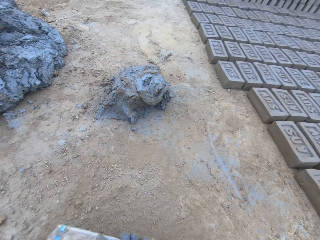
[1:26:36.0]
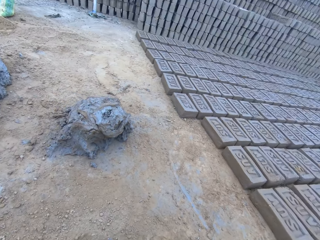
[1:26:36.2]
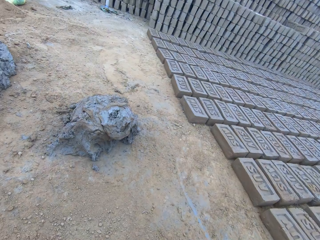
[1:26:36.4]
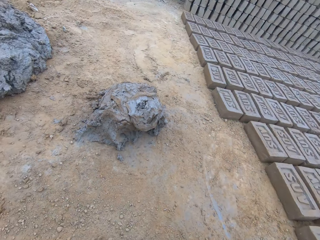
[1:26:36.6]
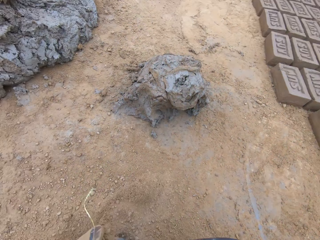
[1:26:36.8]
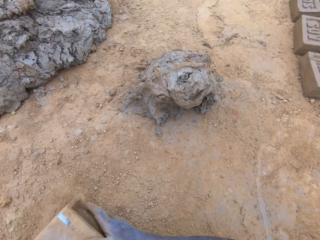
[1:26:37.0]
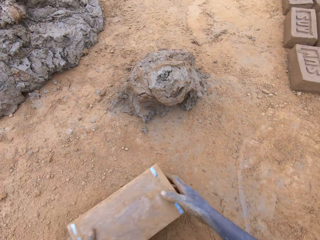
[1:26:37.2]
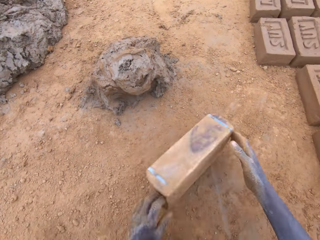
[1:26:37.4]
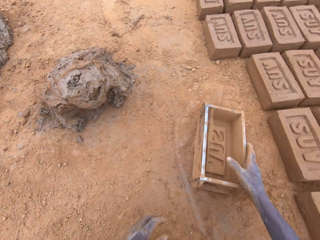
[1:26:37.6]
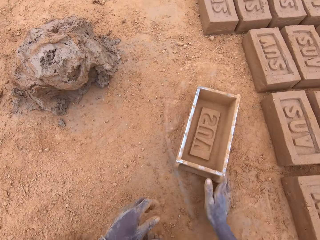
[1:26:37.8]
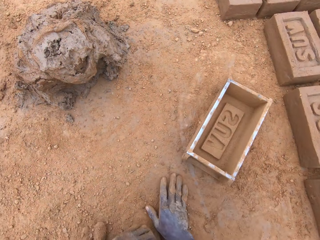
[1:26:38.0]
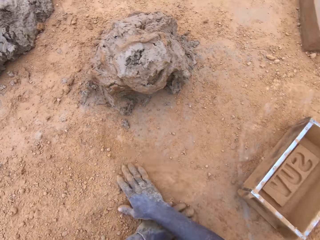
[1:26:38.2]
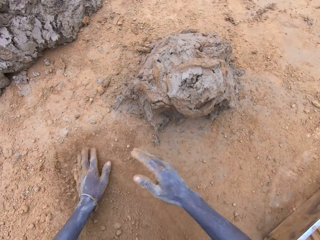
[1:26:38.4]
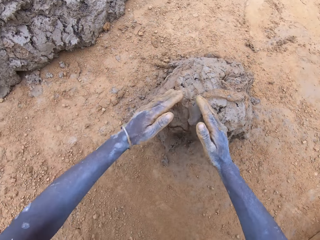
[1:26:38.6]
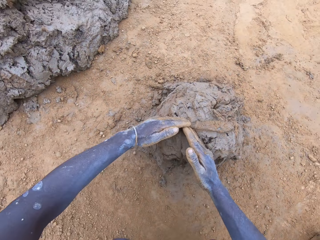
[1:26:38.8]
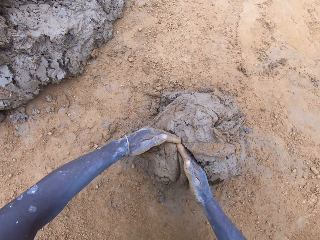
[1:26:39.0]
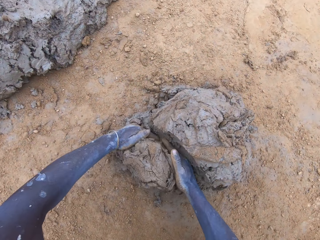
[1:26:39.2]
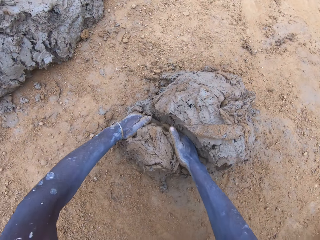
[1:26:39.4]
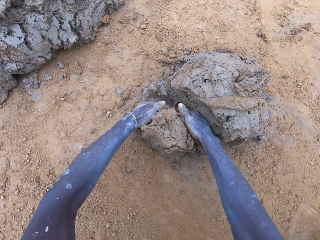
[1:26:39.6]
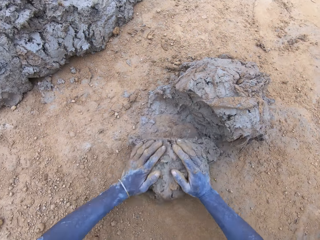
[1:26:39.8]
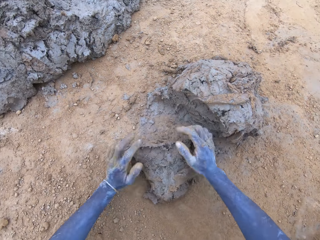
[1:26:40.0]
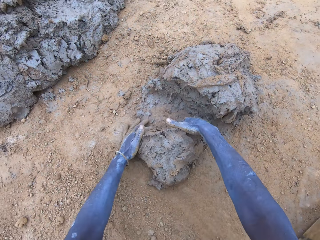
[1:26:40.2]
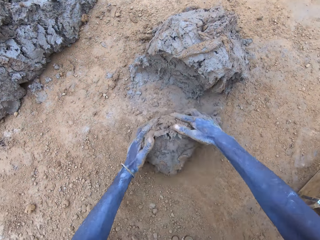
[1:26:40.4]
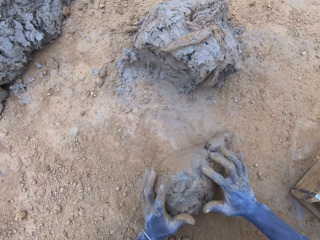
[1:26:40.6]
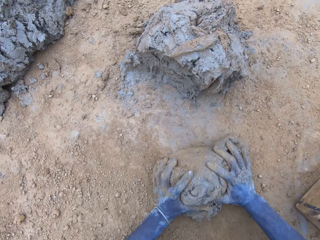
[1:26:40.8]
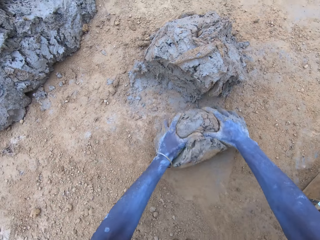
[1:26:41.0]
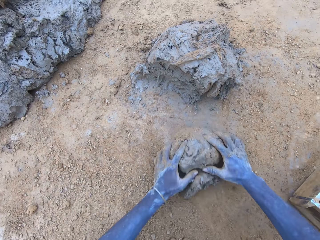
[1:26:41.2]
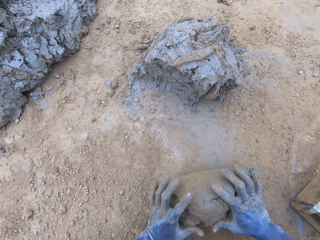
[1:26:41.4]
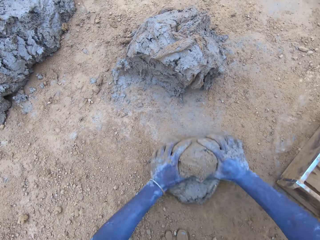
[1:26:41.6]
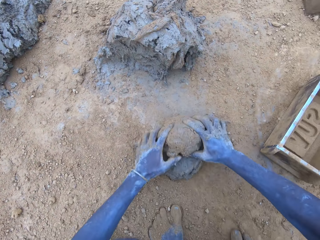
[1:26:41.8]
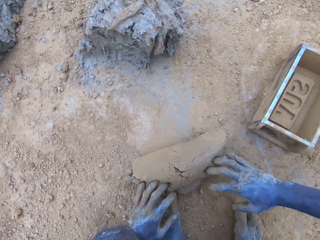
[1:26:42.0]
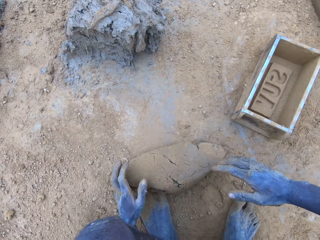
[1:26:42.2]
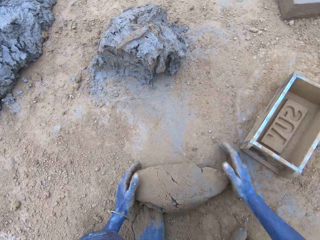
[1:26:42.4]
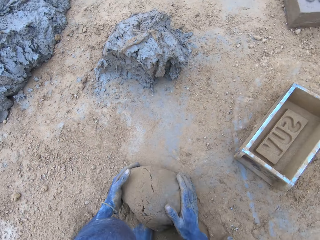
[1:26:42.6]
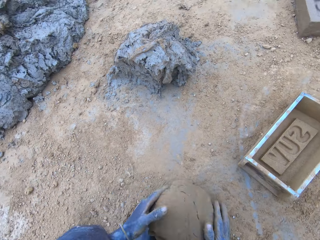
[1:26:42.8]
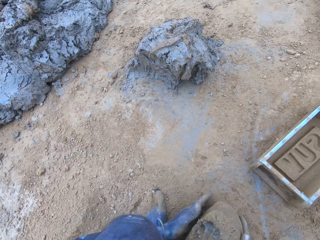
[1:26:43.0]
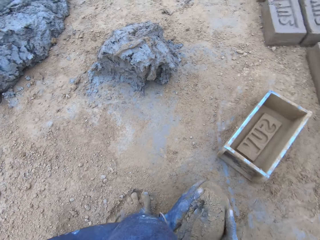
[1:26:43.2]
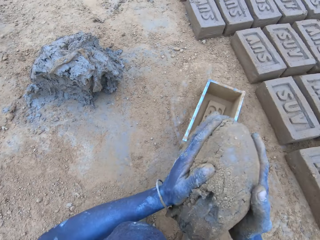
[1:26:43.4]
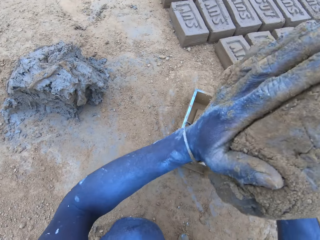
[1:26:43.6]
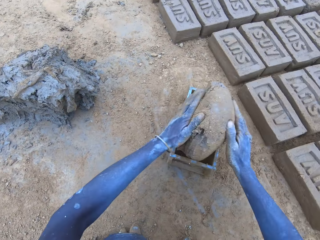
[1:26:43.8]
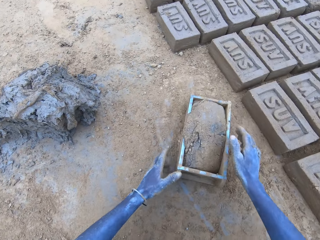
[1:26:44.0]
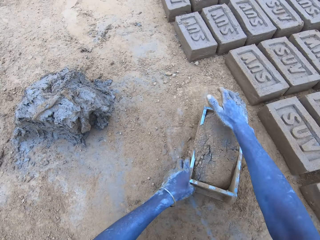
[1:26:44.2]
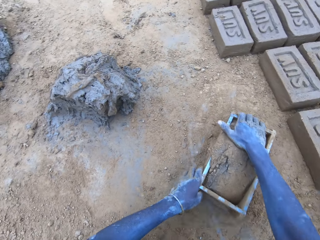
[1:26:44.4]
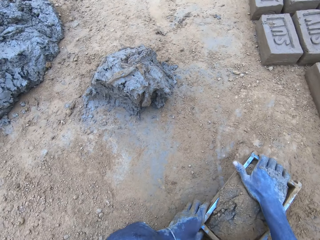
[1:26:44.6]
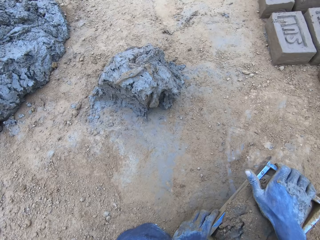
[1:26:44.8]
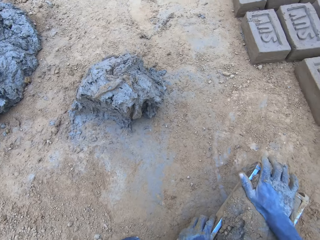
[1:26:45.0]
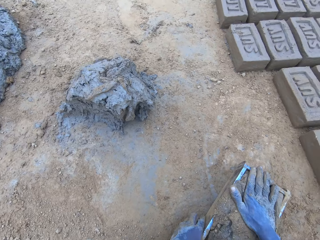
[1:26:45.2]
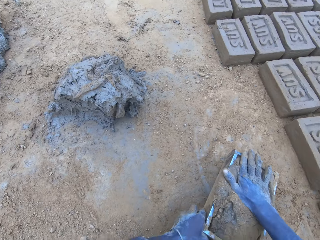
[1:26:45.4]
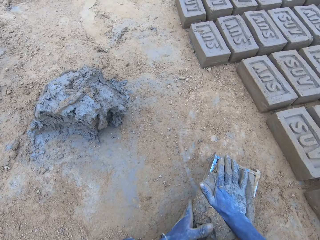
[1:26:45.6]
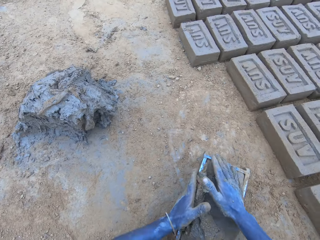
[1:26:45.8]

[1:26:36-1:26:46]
The camera wearer puts the soil in the brick mold. He scoops the soil with the clay brick molder. He pours the soil on the ground. He puts the clay brick molder down with his right hand. He rubs both hands on the ground. He slices clay with both hands. He molds the mud. He rolls the clay on the ground with both hands. He lifts the rolled clay. He throws the rolled clay on the clay brick molder with both hands. He hits the brick mold on the ground. He adjusts the rolled clay with his right hand.

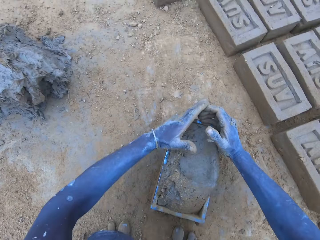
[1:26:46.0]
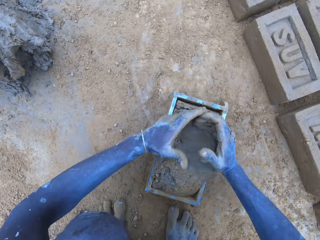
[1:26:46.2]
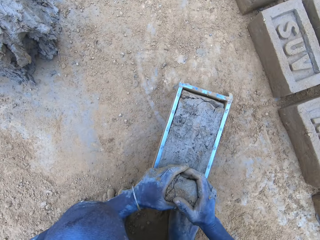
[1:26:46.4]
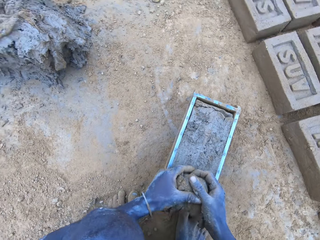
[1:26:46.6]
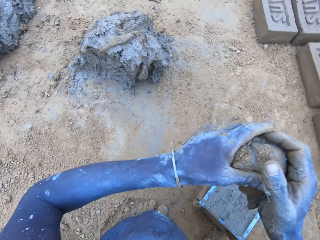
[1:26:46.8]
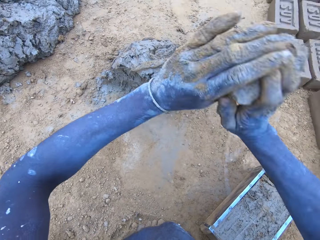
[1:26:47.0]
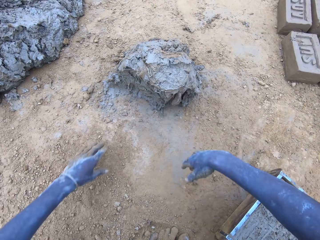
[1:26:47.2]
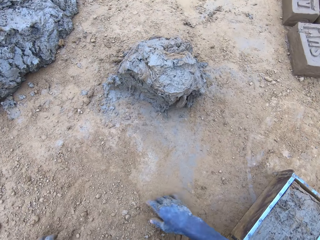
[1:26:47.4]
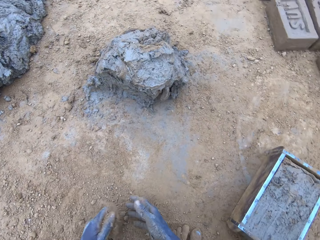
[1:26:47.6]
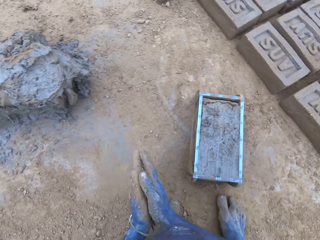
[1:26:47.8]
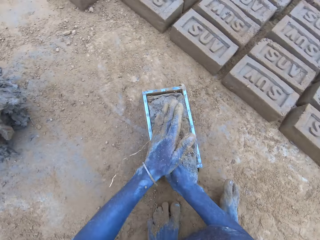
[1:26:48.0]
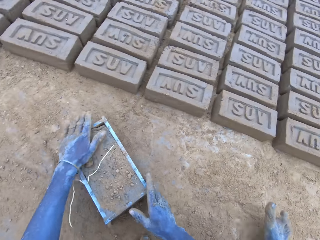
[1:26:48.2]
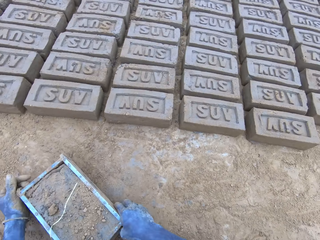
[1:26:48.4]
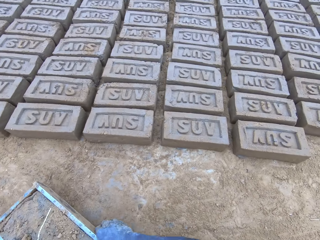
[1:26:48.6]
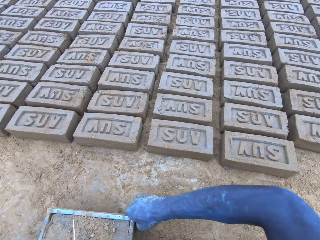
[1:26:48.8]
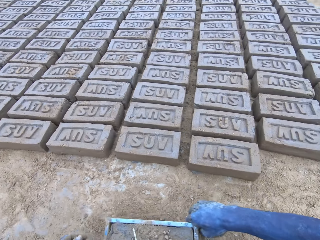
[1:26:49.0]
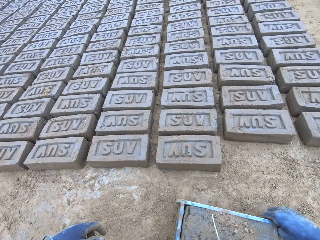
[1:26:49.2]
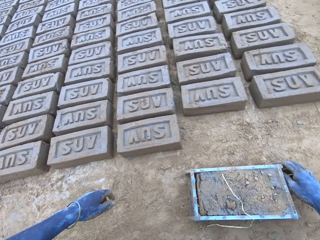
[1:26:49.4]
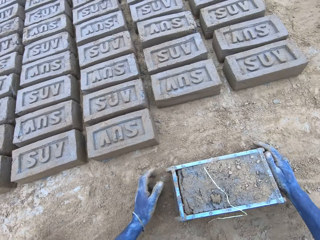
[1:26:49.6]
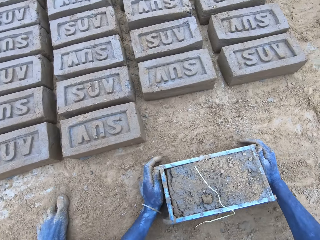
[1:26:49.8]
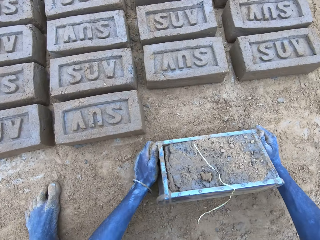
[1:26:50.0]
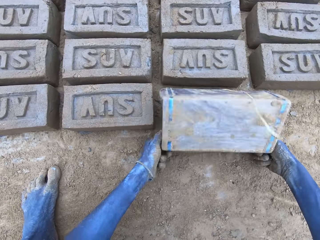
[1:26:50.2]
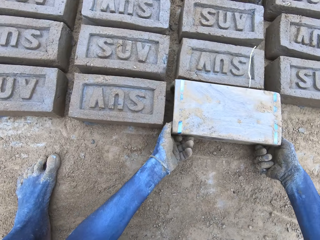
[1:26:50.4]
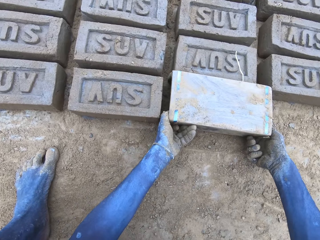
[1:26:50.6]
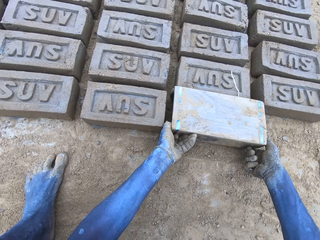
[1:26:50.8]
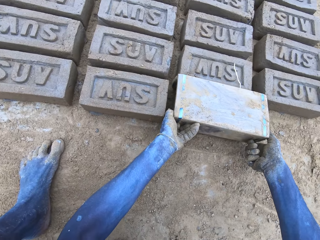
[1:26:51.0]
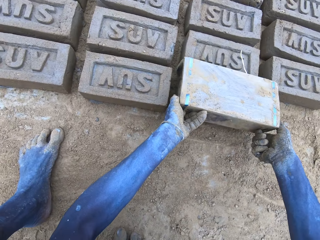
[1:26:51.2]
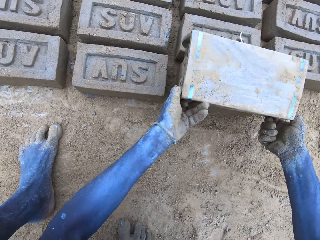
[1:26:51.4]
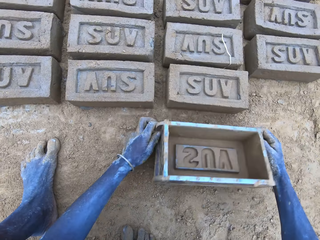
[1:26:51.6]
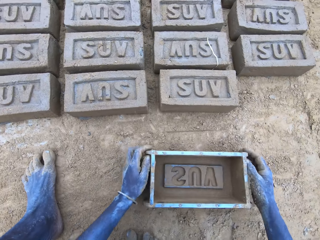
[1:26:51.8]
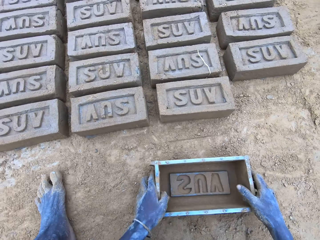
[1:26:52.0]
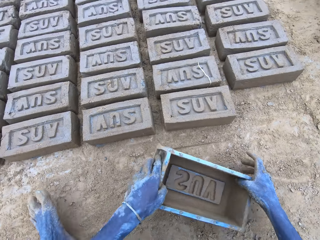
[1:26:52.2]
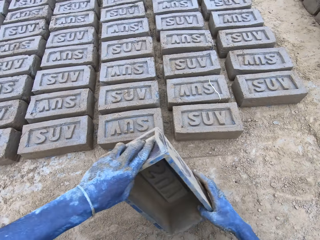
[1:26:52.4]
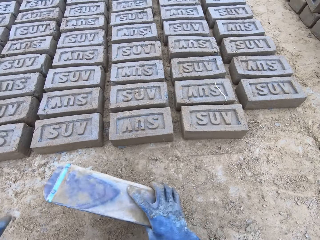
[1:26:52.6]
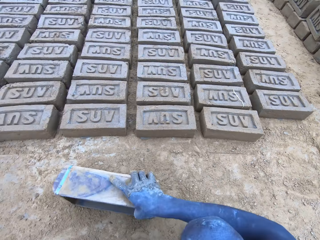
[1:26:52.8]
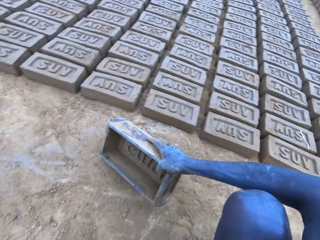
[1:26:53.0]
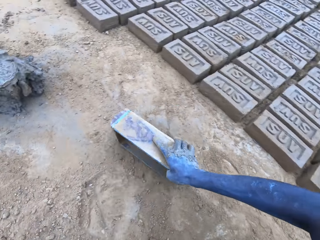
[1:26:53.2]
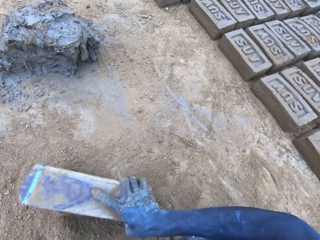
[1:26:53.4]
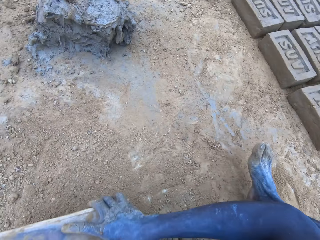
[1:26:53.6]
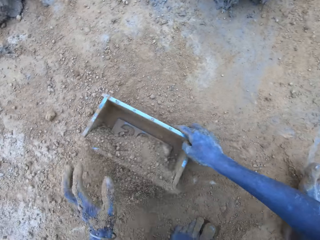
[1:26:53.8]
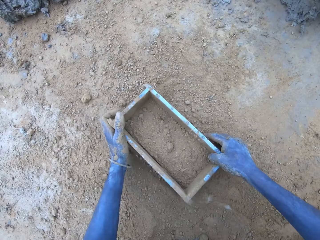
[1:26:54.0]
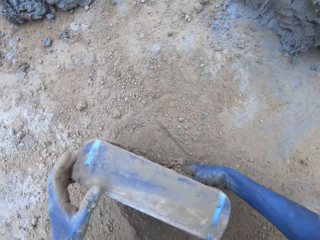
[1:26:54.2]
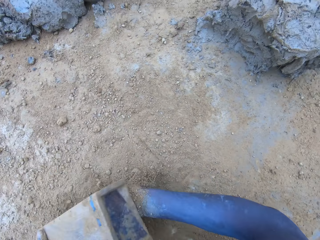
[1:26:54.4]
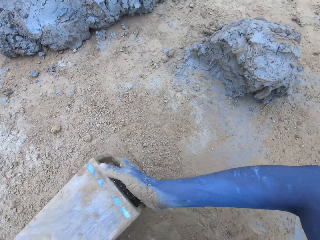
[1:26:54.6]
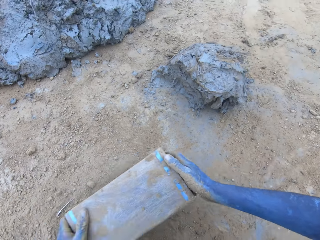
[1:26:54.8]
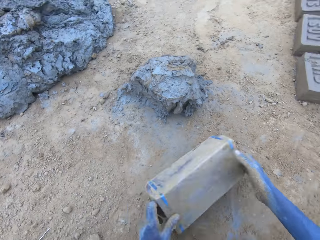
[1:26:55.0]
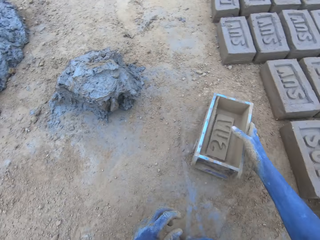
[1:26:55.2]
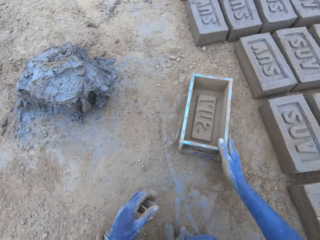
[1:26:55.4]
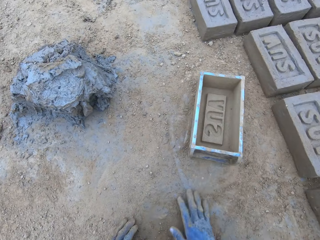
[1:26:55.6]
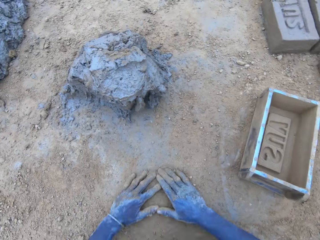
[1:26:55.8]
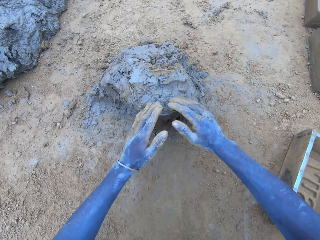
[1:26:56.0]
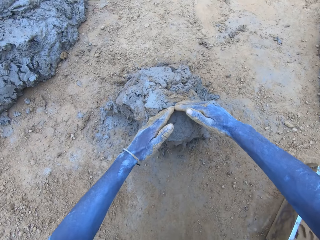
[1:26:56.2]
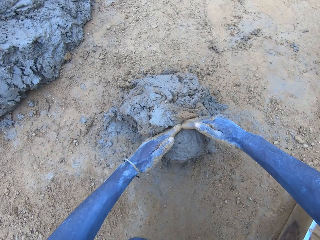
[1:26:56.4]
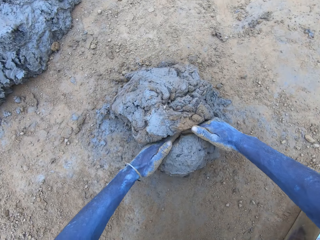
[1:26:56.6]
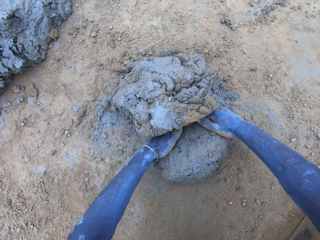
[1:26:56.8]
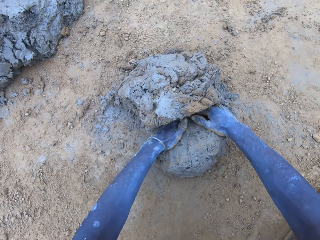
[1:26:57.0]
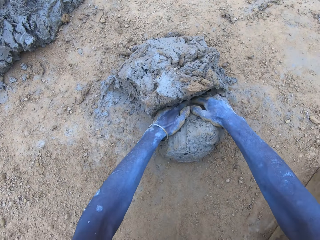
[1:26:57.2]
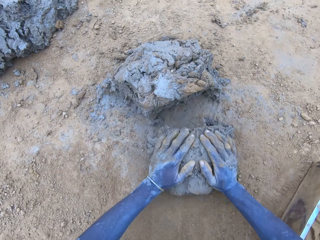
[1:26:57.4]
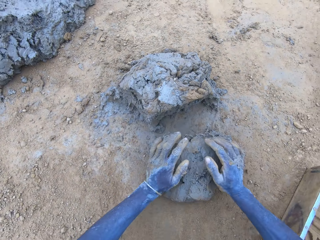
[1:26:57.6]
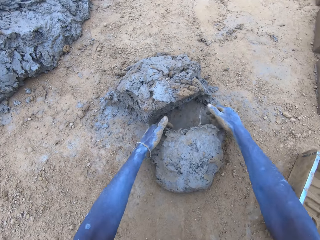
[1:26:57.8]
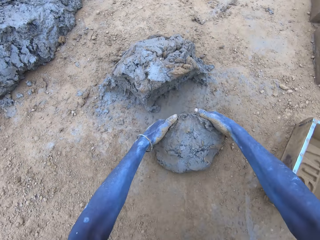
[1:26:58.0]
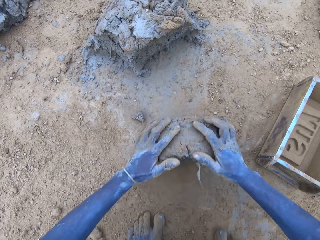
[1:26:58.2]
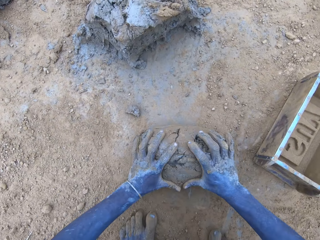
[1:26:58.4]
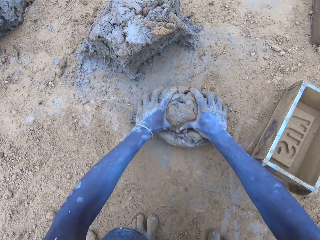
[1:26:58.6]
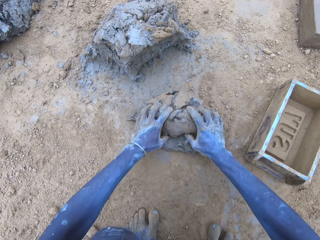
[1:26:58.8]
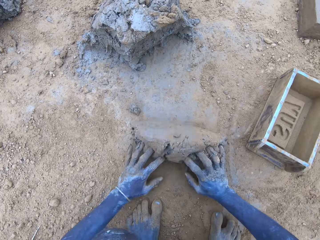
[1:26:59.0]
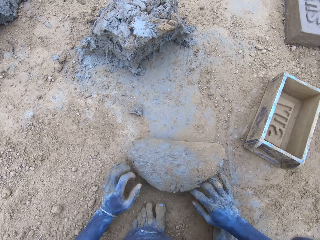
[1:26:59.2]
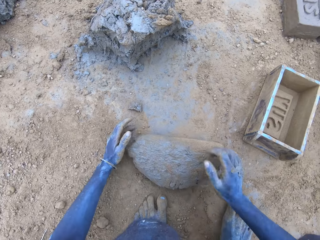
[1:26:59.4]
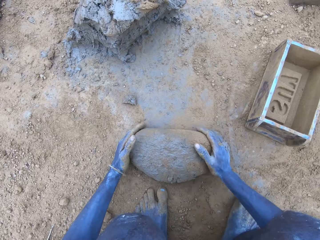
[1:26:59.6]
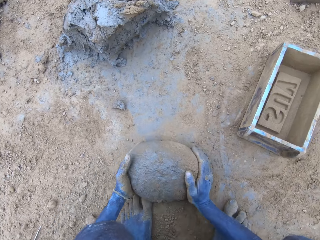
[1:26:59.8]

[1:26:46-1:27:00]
The camera wearer removes the excess clay with both hands. He throws the excess clay with both hands. He rubs both hands together. He taps the clay with his left hand. He lifts the clay brick molder. He puts the brick on the ground. He rolls the clay brick molder upside down with both hands. He lifts the clay brick molder with both hands. He puts down the clay brick molder with both hands. He puts the soil in the brick mold. He scoops the soil with the clay brick molder. He pours the soil on the ground. He puts the clay brick molder down with his right hand. He rubs both hands on the ground. He slices clay with both hands. He molds the mud. He rolls the clay on the ground with both hands.
